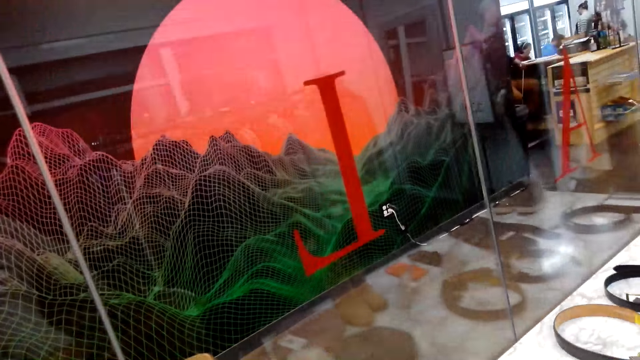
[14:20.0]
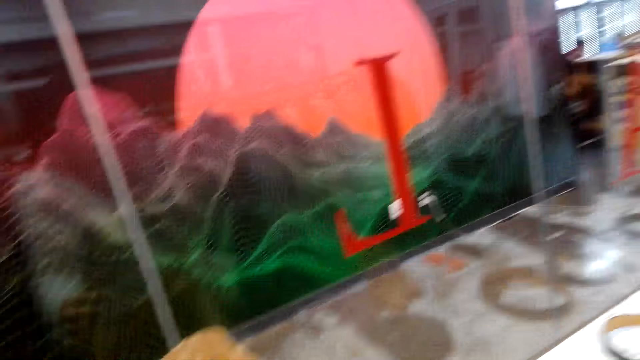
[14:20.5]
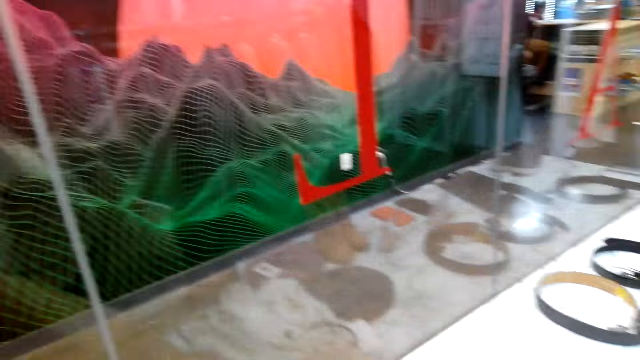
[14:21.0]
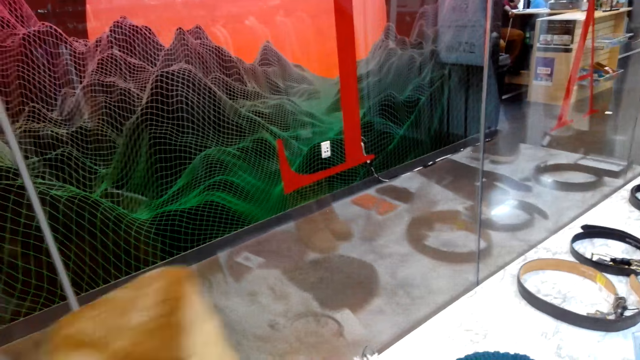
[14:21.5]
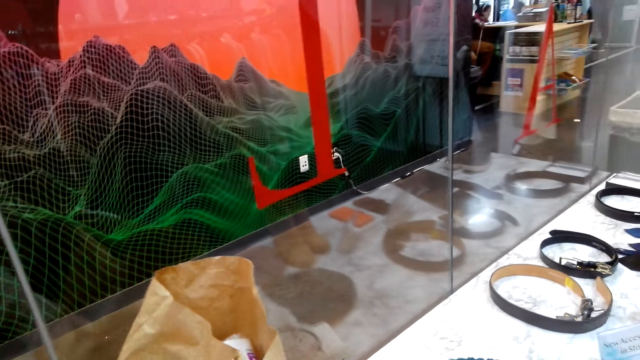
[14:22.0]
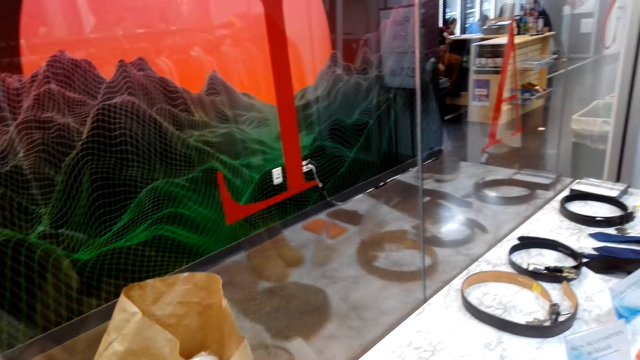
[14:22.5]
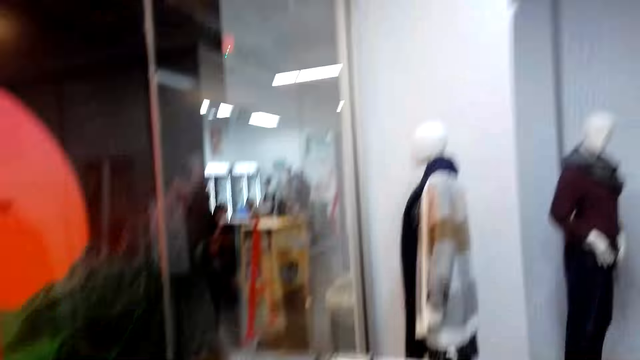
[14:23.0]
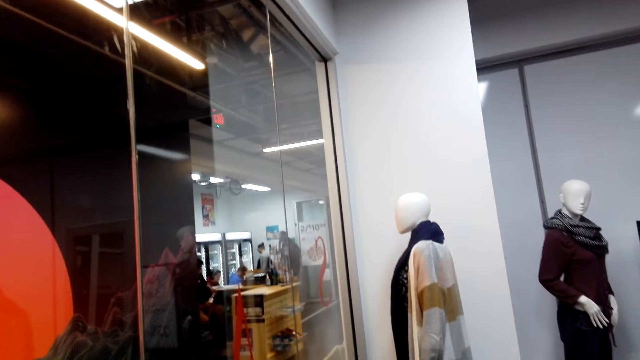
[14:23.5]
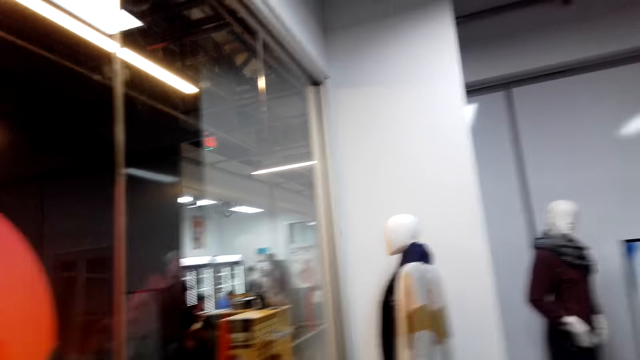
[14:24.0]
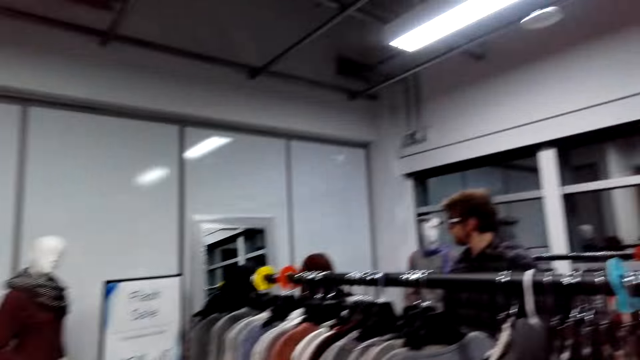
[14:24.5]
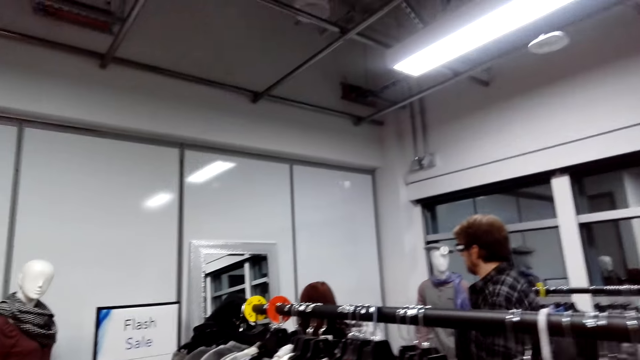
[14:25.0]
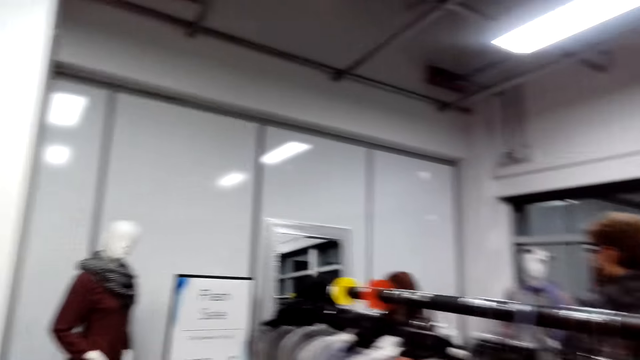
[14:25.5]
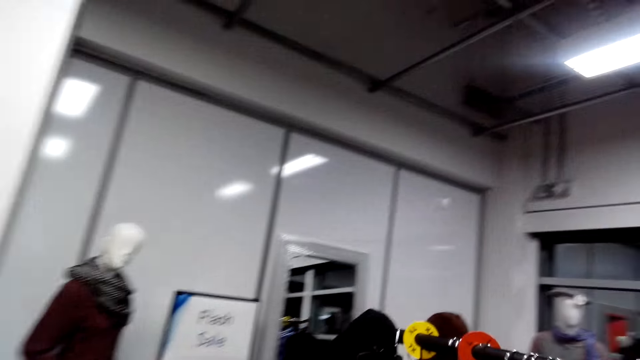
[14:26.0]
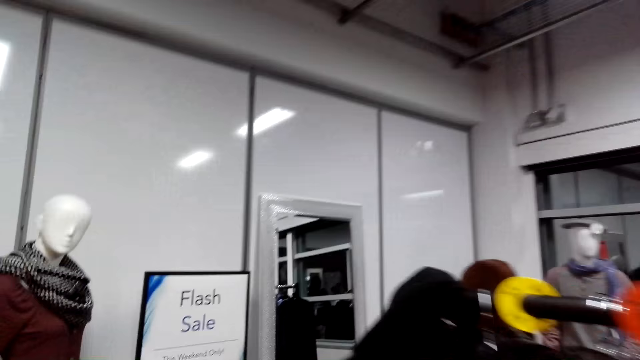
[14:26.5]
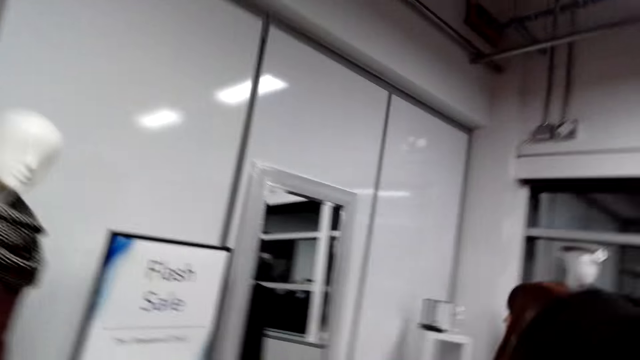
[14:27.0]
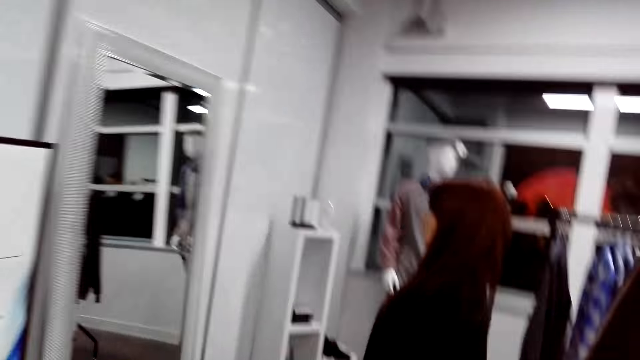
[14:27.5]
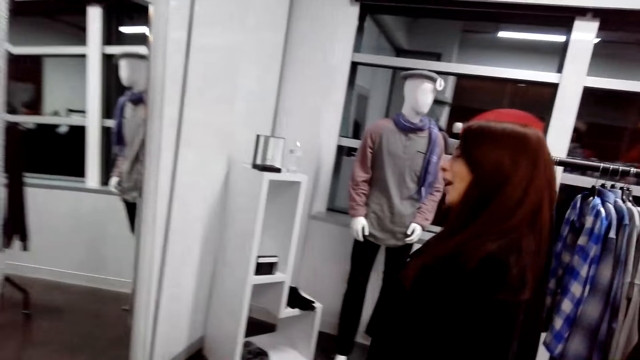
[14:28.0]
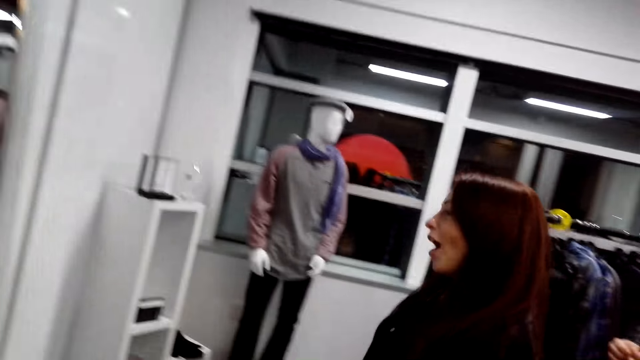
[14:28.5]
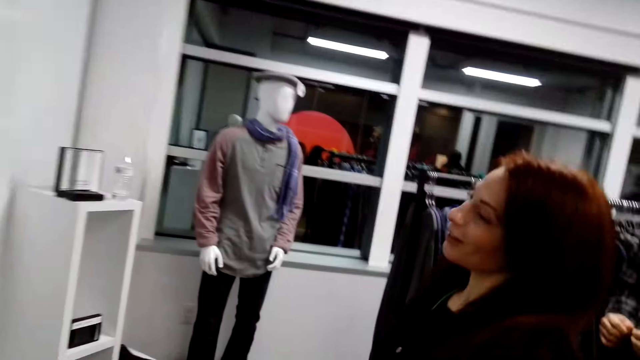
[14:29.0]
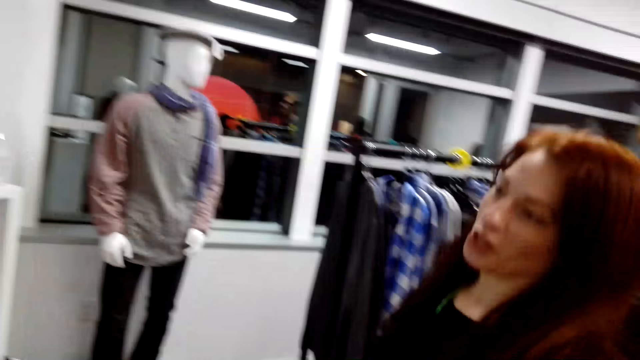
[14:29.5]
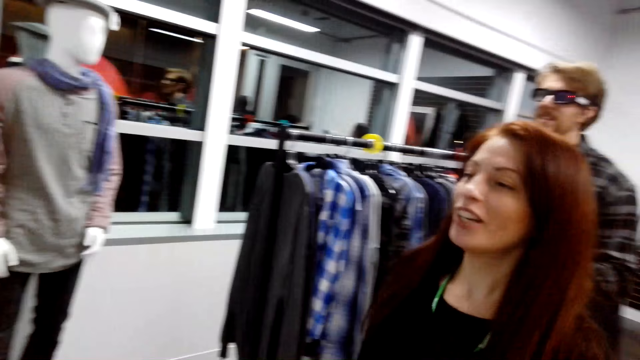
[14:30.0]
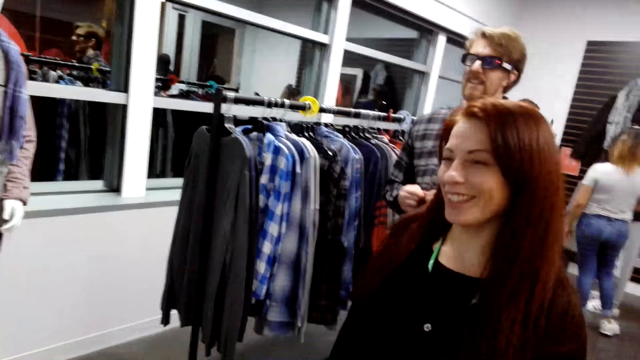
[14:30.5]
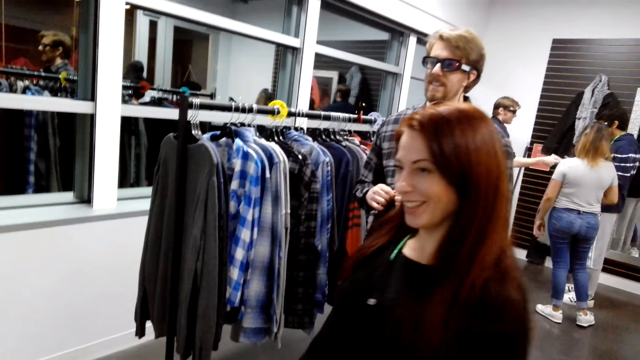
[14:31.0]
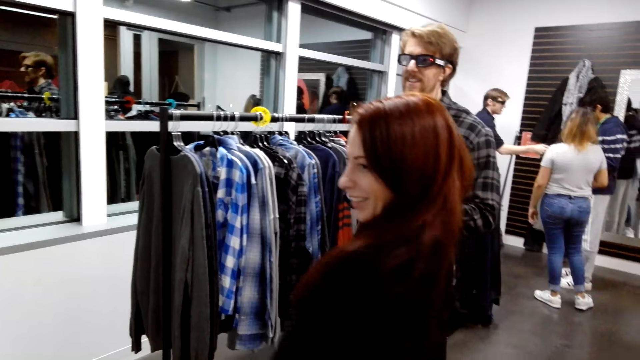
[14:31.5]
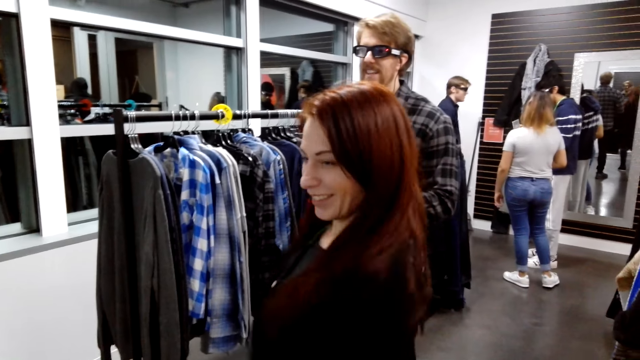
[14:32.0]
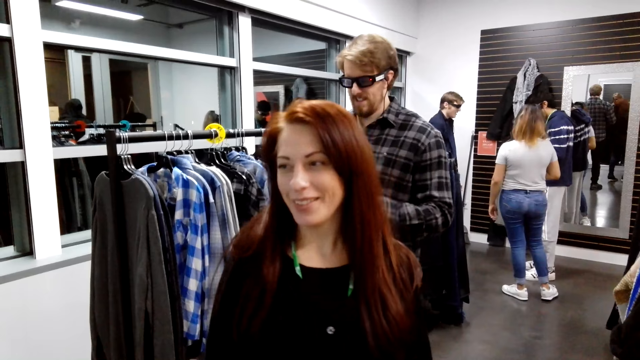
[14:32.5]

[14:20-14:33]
The camera wearer does something. They take something. They look around. They step forward. A lady nods the head. The camera wearer talks to someone. The lady moves the body.

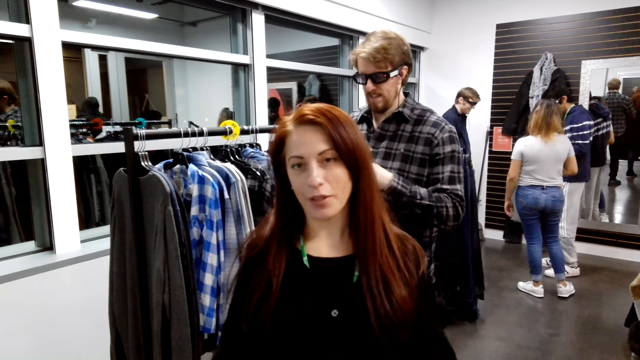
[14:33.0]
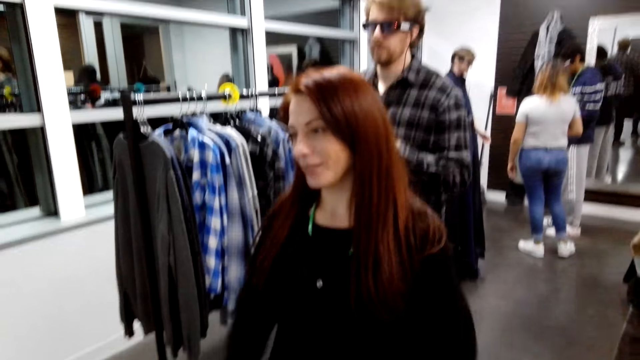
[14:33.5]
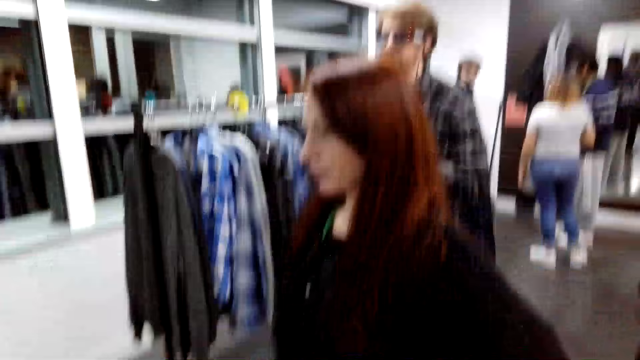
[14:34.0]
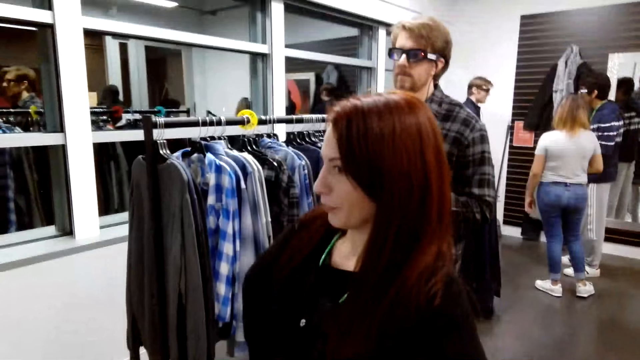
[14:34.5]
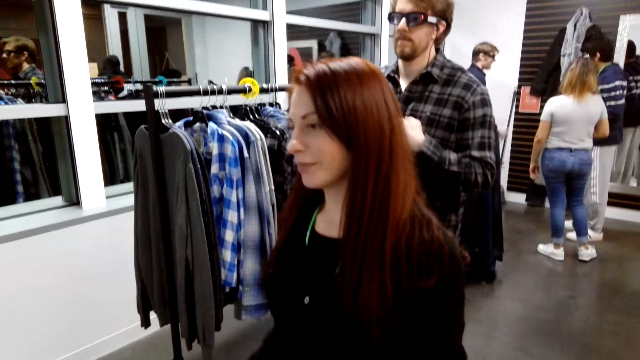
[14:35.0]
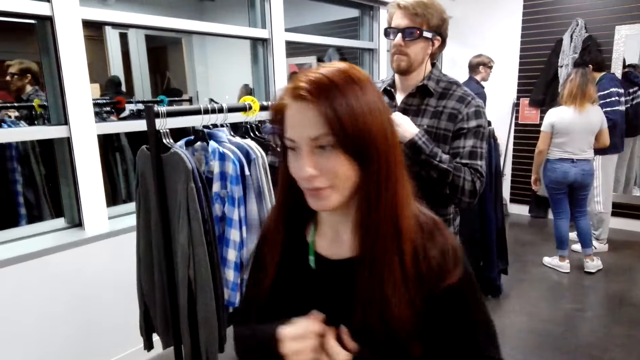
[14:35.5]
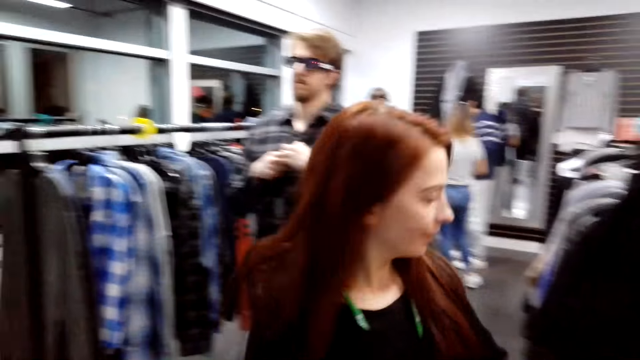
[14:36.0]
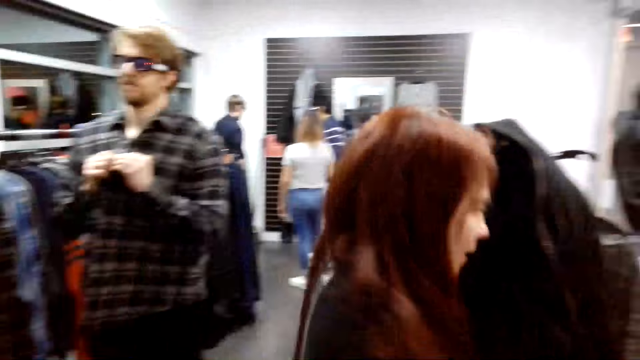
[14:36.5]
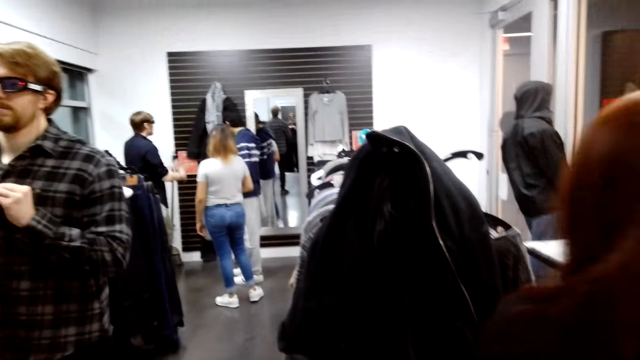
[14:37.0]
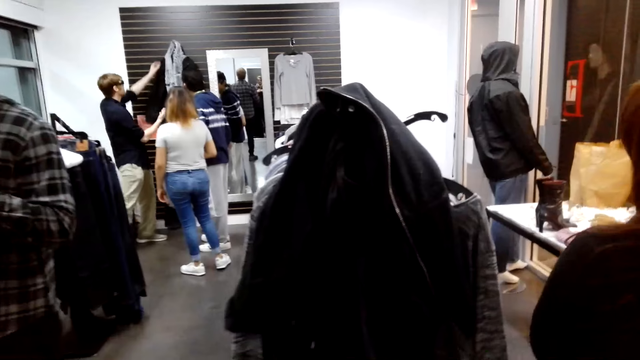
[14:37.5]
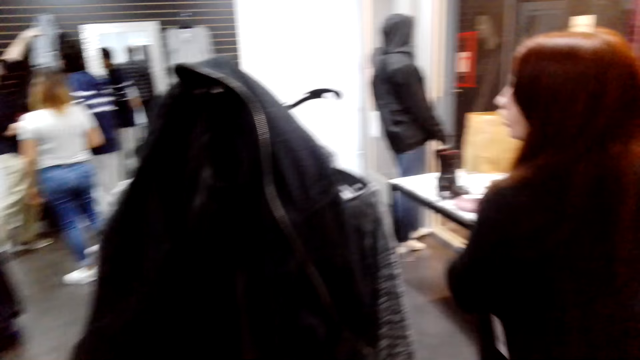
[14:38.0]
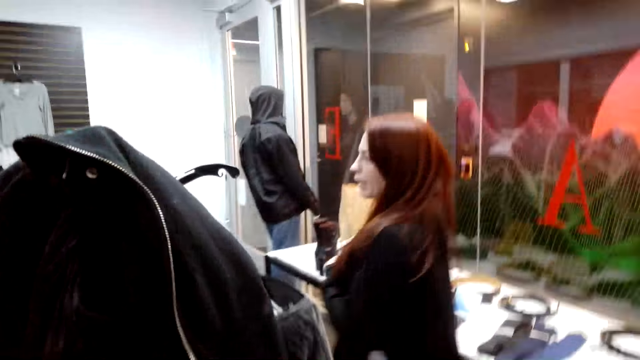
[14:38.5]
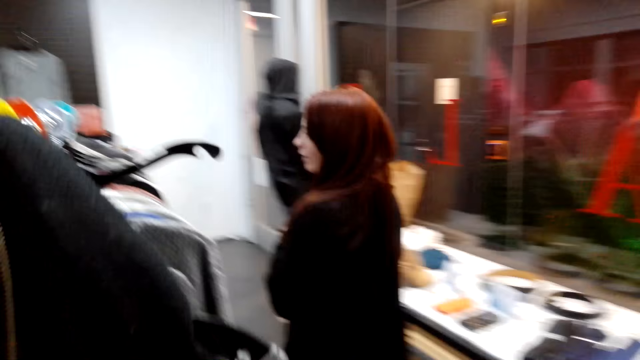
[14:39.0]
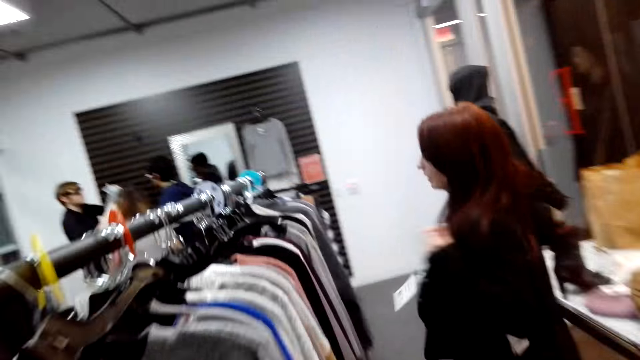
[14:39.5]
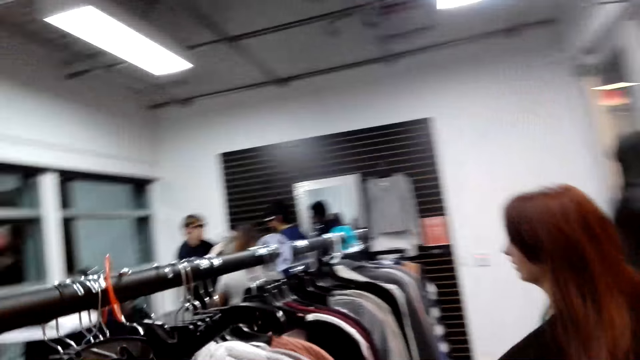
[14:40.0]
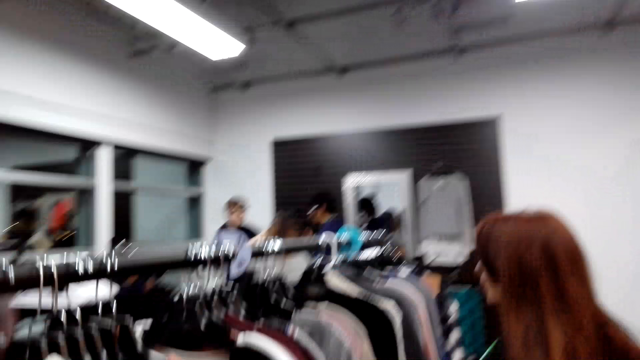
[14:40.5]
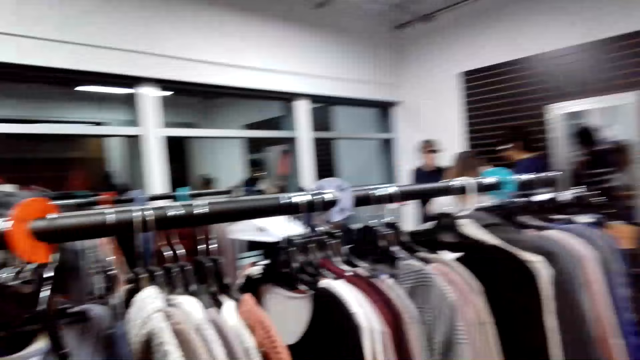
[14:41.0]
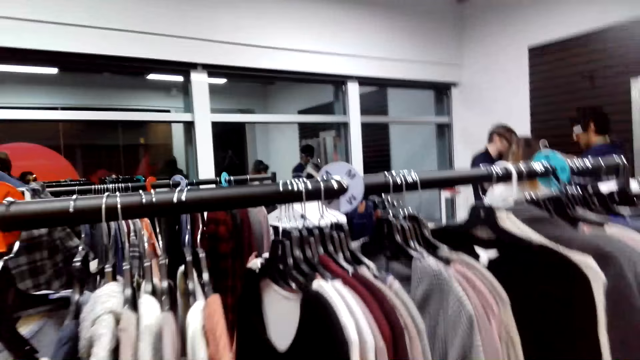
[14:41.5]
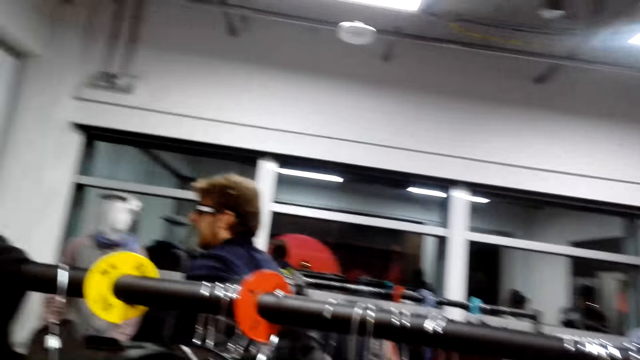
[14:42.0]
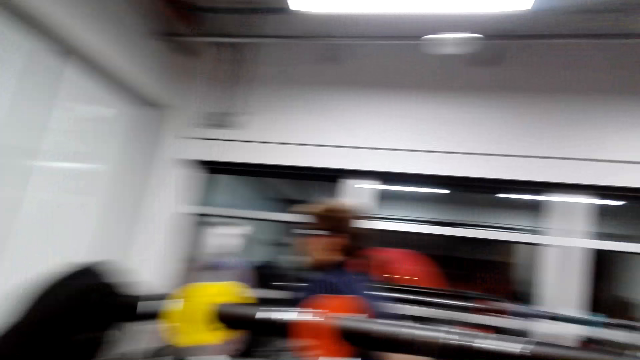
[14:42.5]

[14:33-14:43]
A lady puts the hands on the waist and steps forward. A man picks up the cloth. The lady steps forward. The camera wearer looks at the clothes. They look around.
